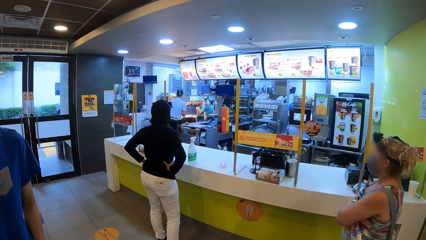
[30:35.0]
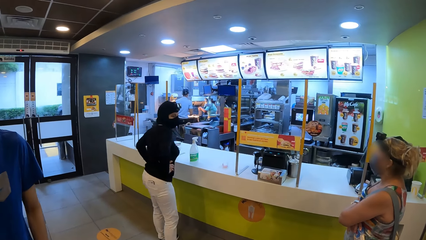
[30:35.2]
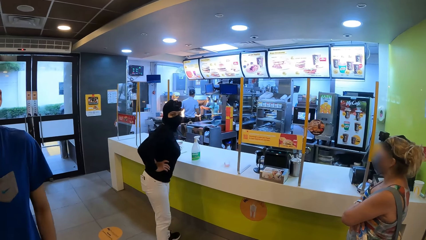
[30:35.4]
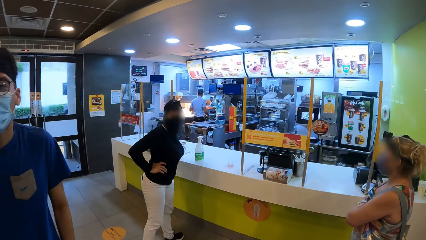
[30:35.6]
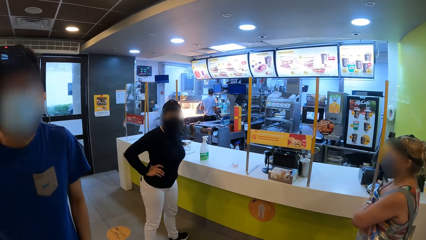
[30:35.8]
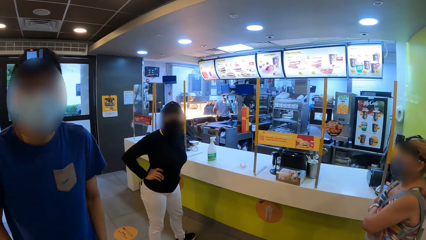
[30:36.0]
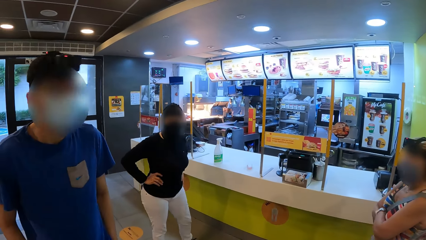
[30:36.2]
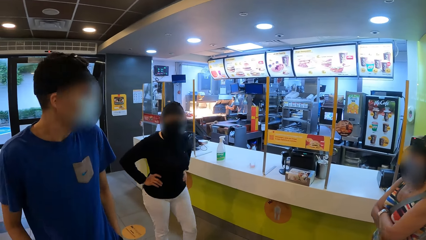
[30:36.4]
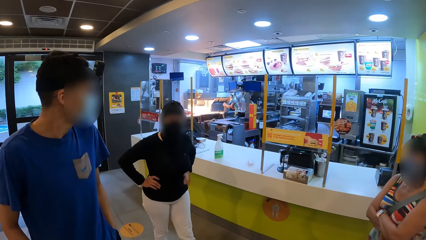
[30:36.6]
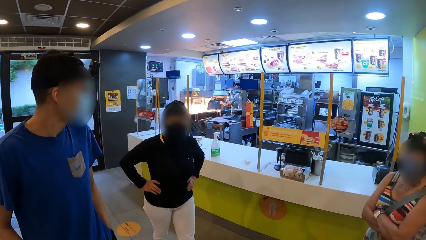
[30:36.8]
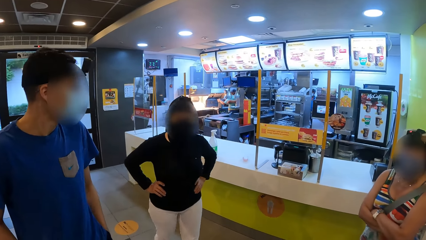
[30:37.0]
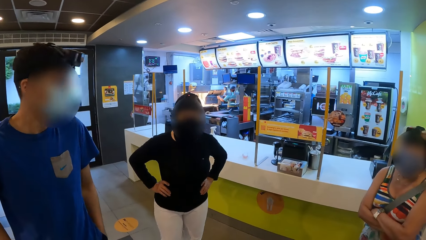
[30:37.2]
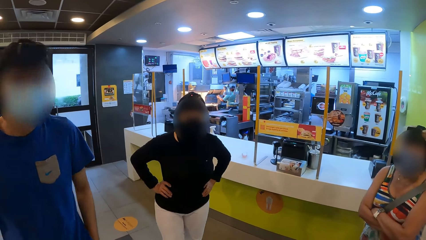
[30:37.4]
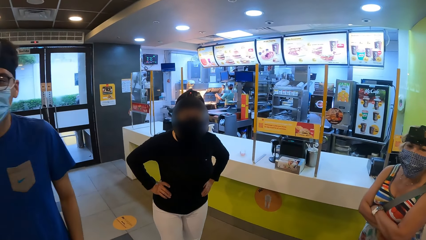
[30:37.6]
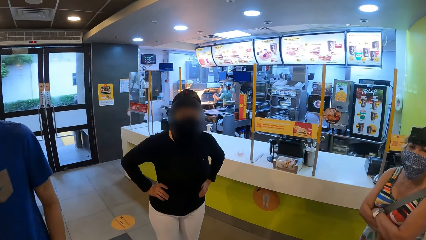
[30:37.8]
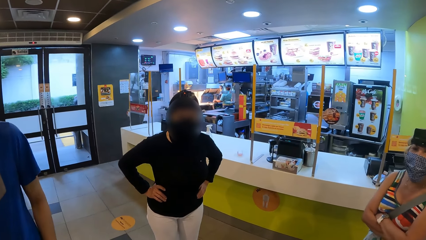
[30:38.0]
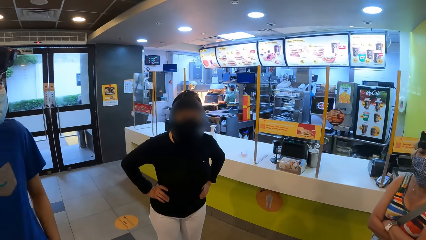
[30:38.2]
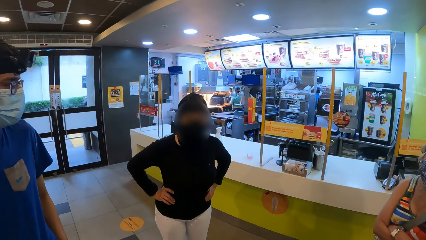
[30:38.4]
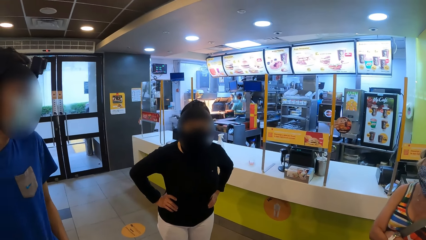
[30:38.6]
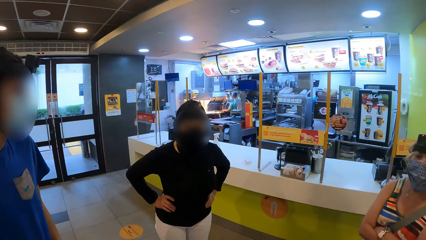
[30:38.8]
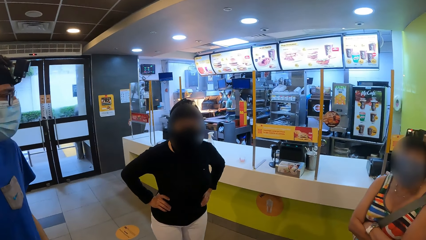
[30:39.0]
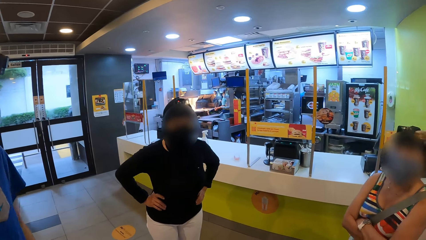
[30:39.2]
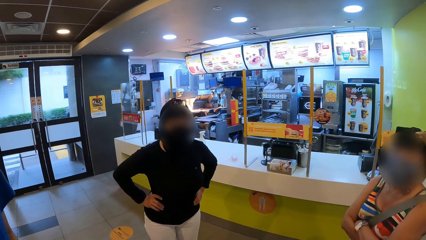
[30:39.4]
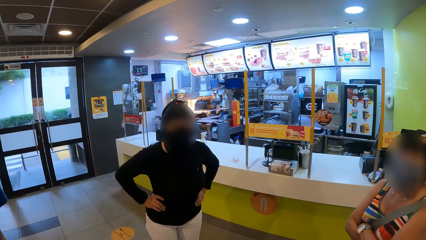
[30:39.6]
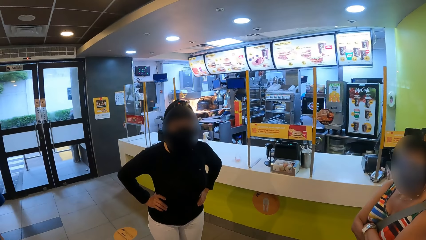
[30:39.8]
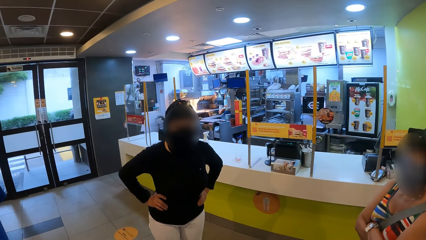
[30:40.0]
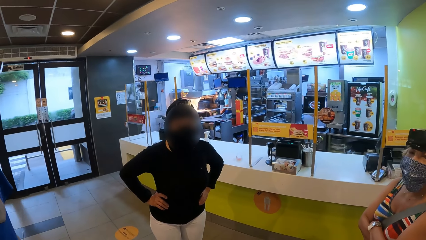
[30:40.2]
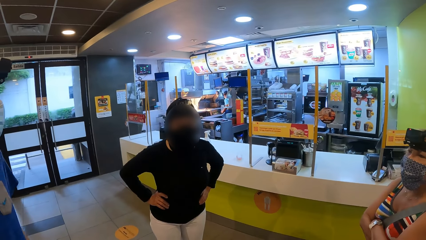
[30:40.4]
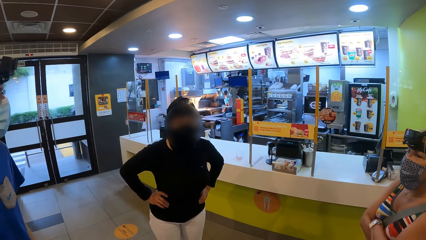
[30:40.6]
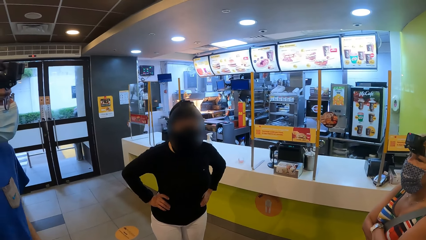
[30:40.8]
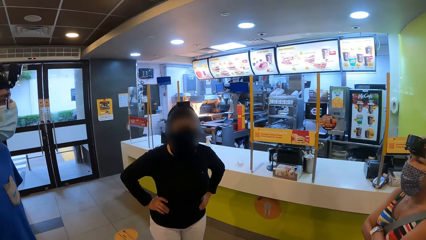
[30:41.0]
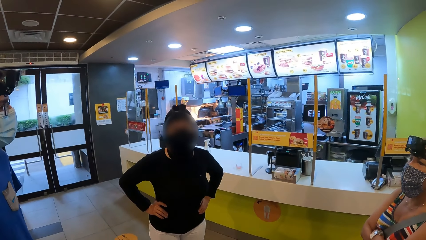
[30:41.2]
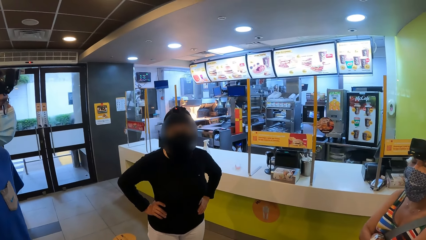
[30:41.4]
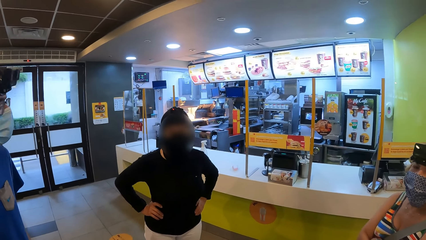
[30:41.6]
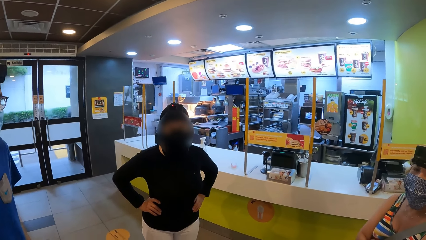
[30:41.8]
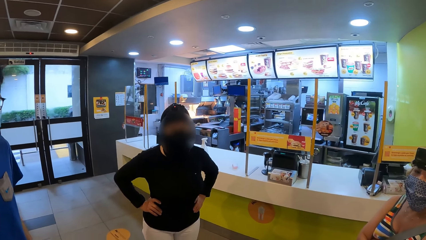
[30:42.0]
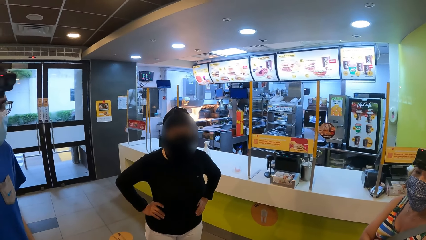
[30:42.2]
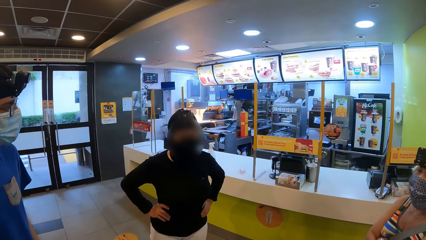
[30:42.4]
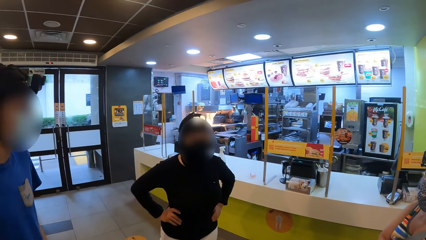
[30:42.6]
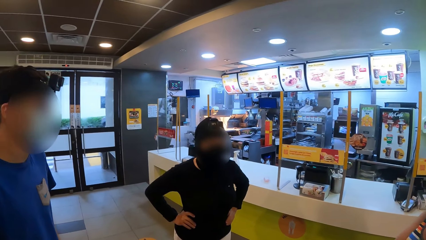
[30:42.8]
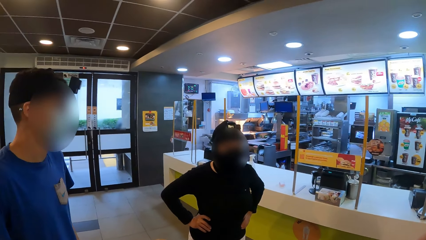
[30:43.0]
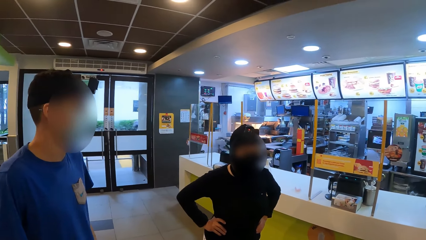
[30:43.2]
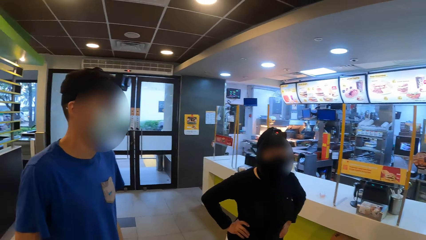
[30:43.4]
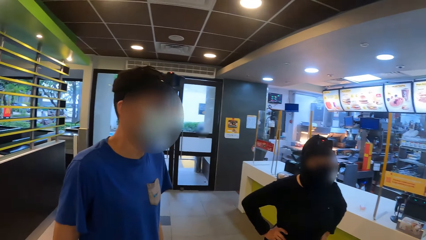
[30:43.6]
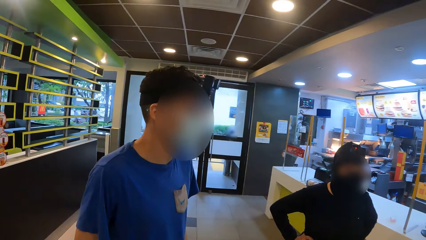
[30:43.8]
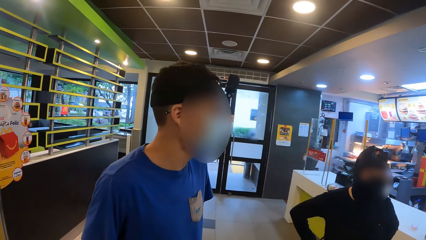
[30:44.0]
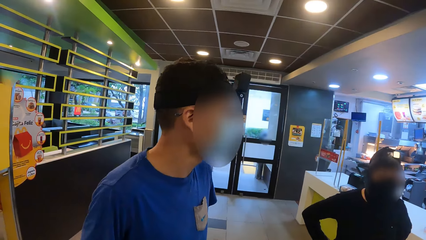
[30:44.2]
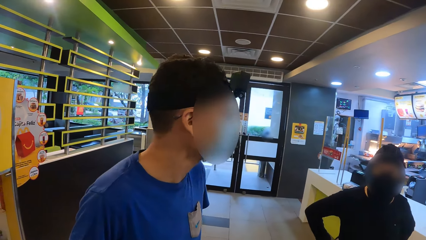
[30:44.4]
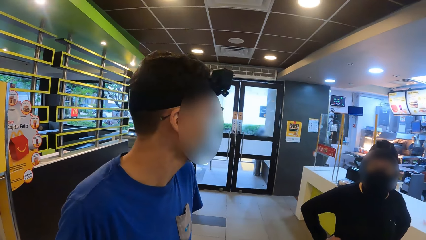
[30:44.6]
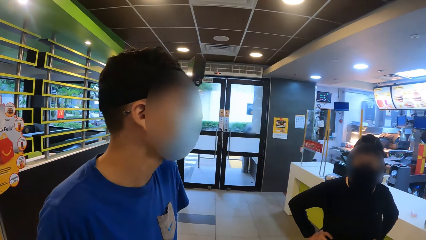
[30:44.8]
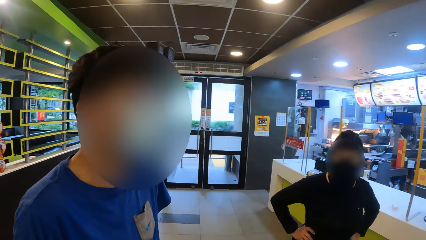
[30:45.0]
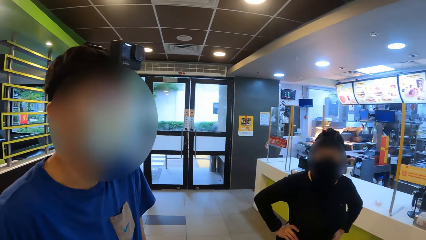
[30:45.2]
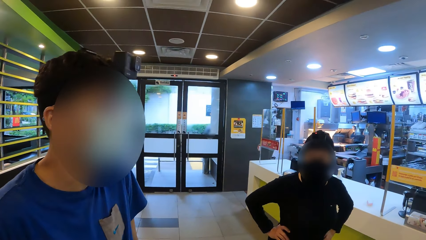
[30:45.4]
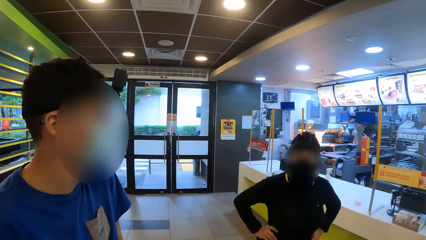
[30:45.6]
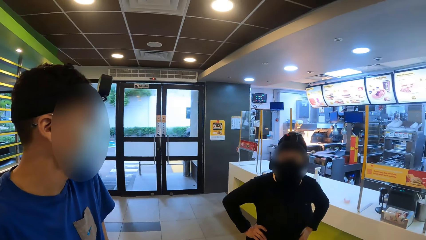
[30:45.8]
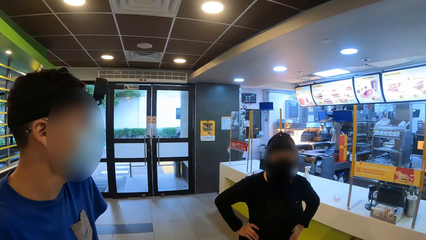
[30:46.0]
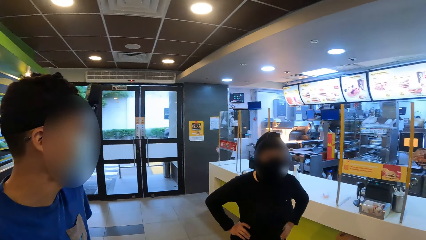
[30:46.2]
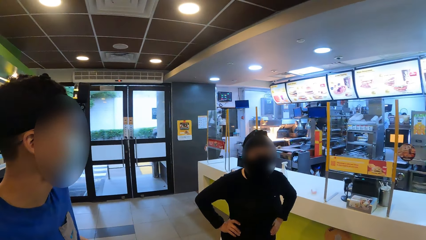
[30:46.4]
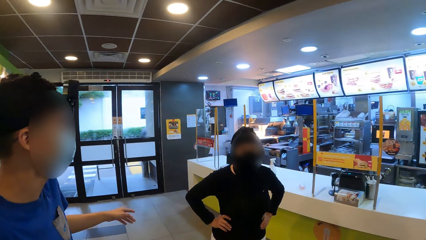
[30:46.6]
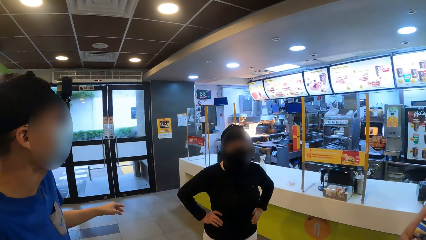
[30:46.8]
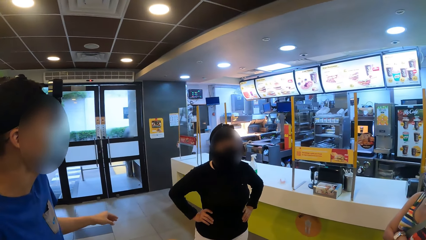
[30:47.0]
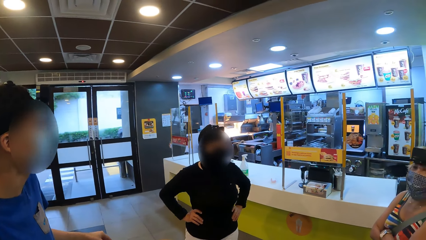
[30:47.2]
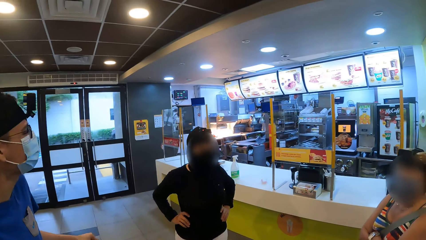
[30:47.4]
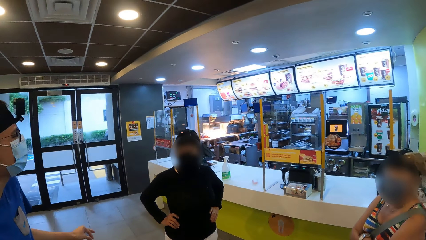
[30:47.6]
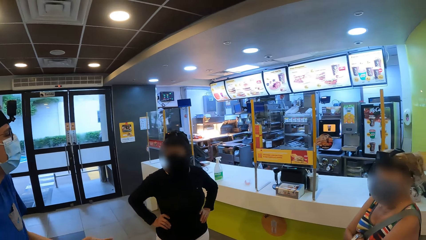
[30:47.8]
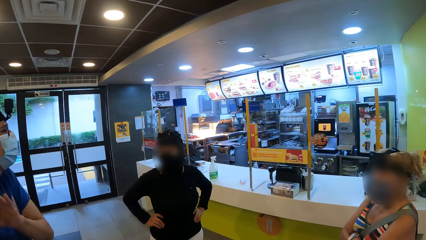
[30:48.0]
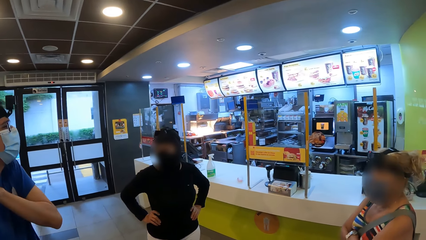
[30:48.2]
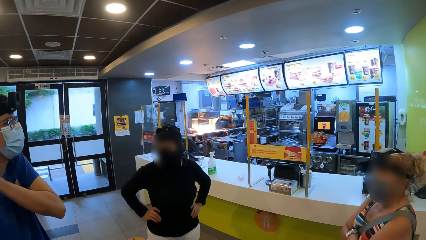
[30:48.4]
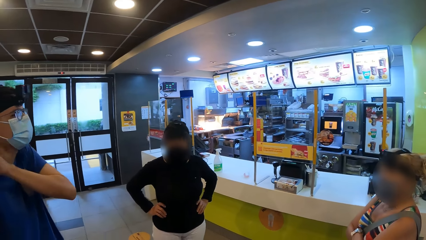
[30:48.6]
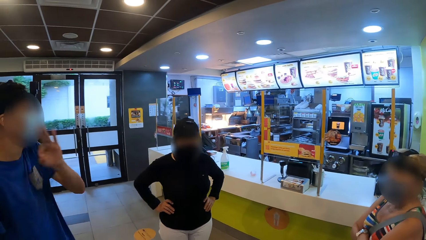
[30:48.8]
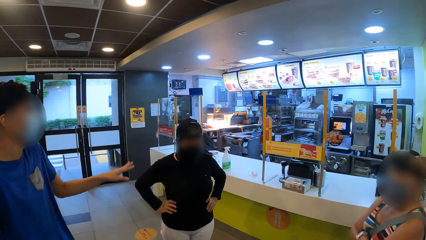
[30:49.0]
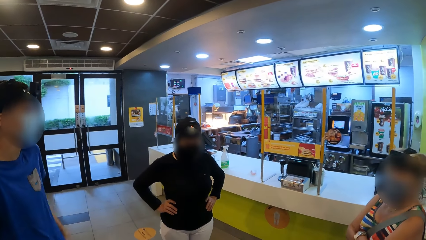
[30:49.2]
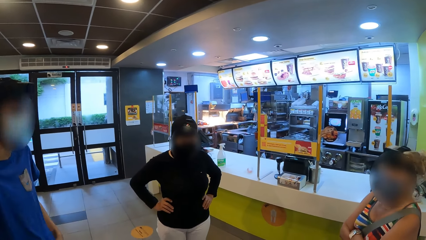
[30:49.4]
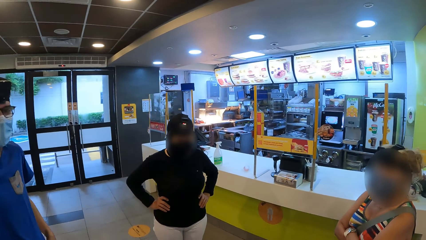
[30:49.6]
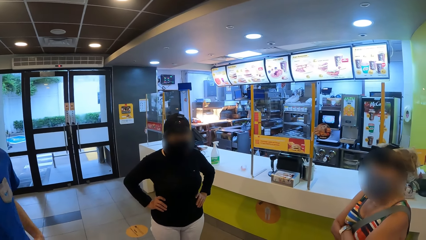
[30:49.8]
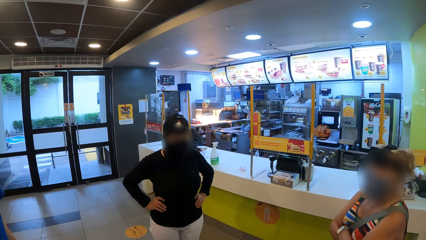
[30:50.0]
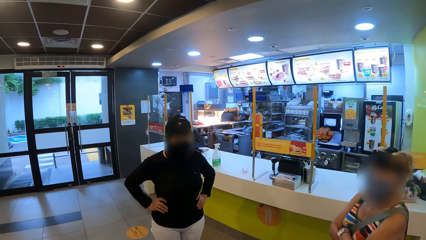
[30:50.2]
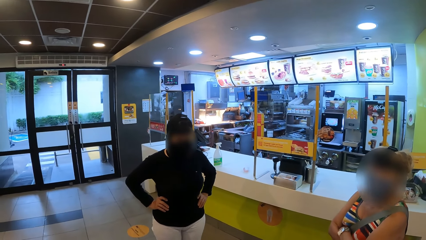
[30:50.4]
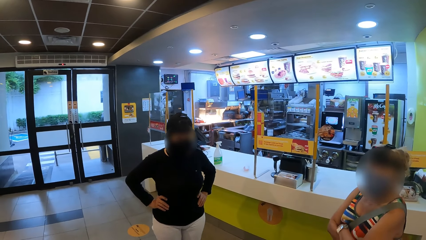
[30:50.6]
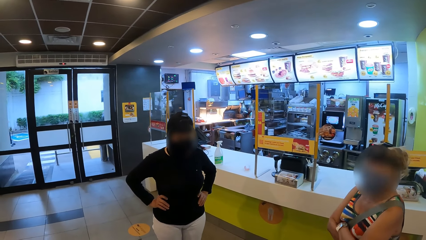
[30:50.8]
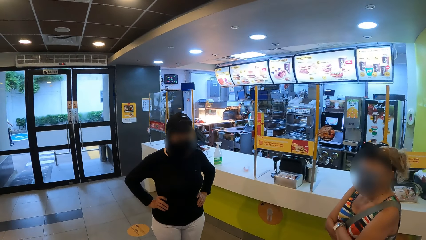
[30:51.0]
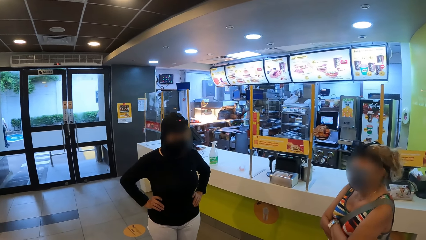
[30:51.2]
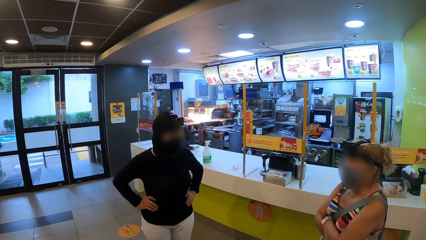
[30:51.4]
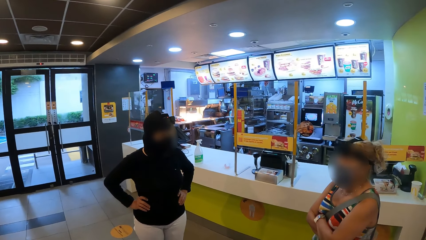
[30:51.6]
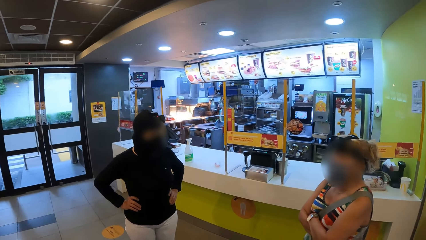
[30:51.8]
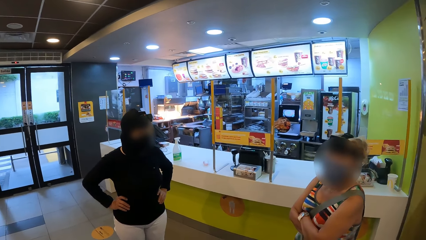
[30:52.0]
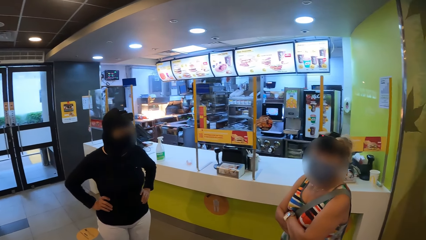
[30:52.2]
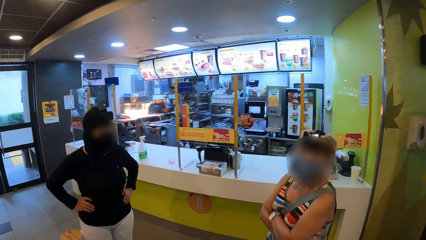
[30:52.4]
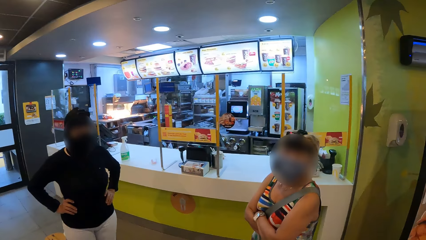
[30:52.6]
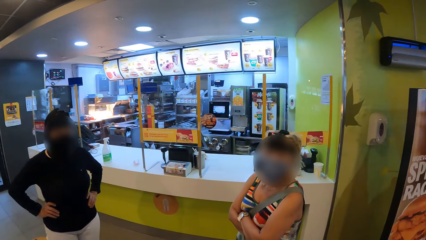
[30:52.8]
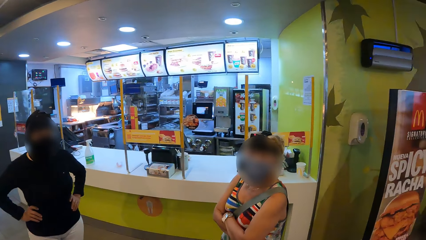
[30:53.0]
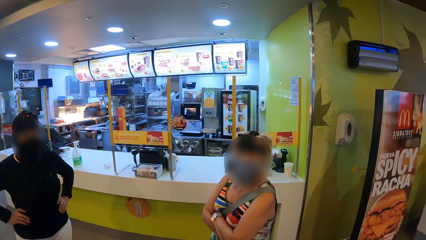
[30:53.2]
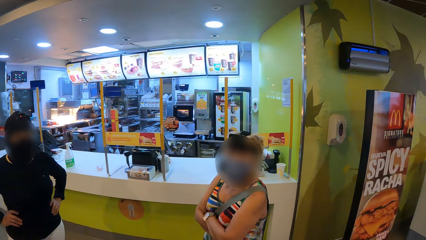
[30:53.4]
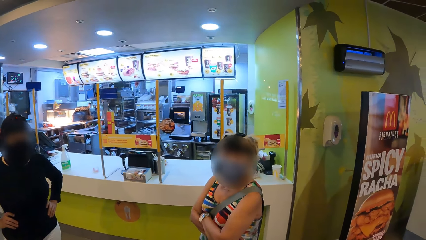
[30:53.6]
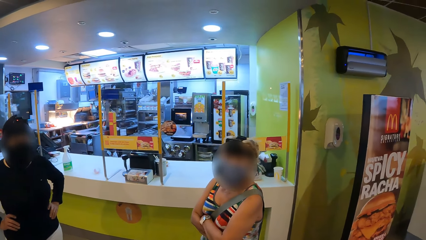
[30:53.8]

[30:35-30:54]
A woman looks around and walks. The woman interacts with the camera wearer. A man signs.
